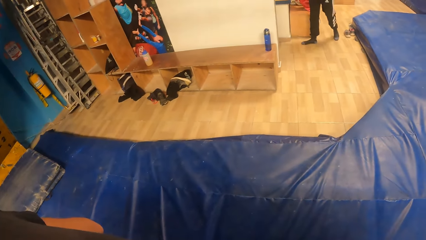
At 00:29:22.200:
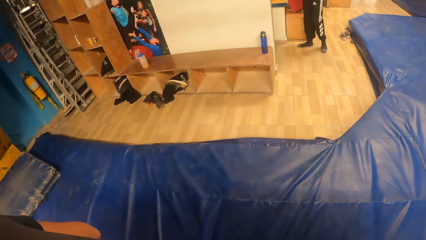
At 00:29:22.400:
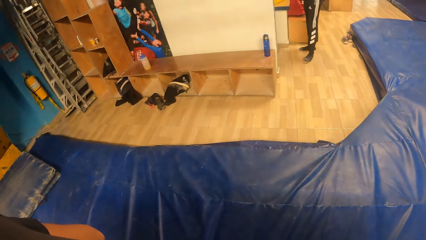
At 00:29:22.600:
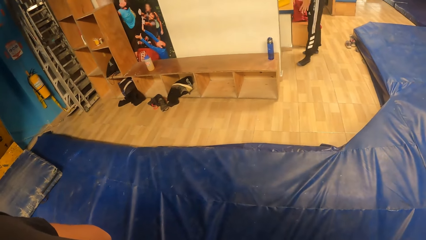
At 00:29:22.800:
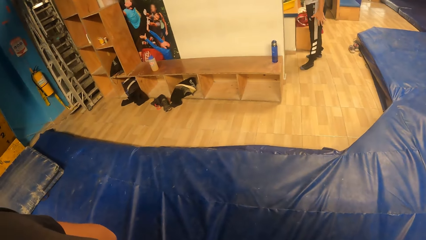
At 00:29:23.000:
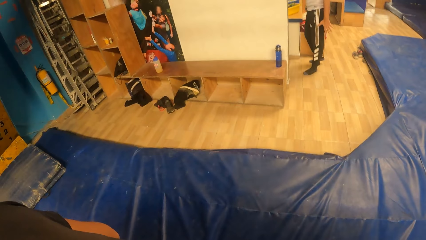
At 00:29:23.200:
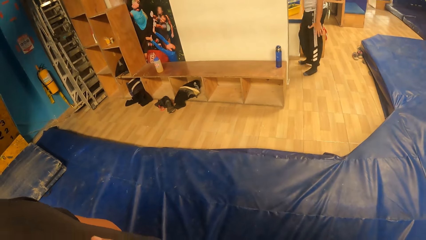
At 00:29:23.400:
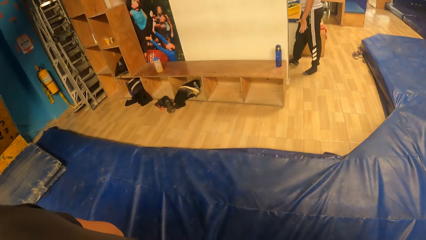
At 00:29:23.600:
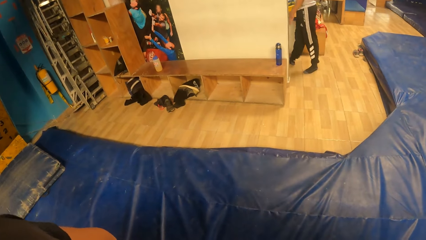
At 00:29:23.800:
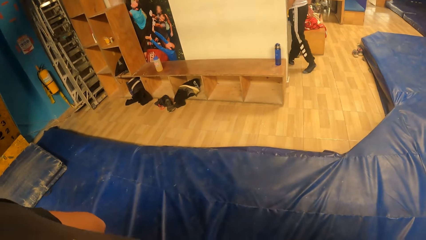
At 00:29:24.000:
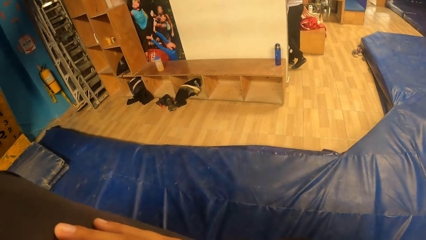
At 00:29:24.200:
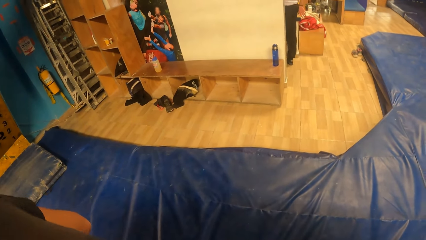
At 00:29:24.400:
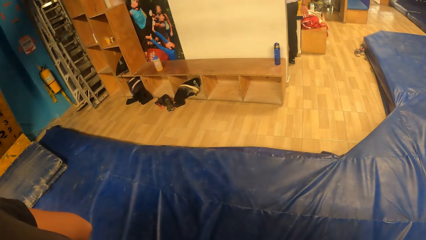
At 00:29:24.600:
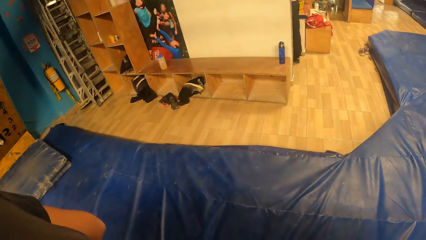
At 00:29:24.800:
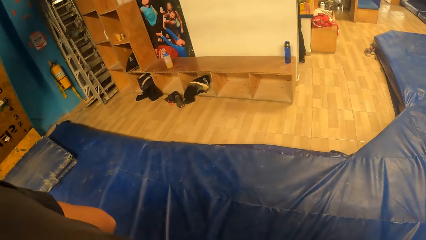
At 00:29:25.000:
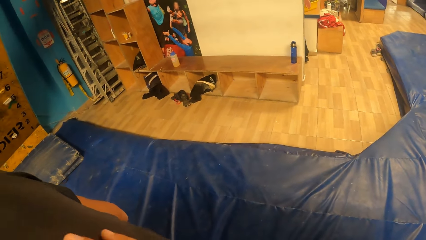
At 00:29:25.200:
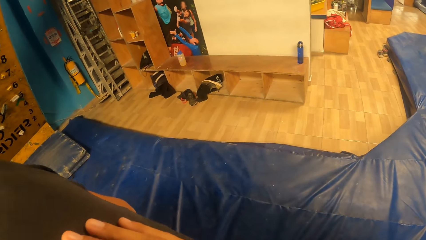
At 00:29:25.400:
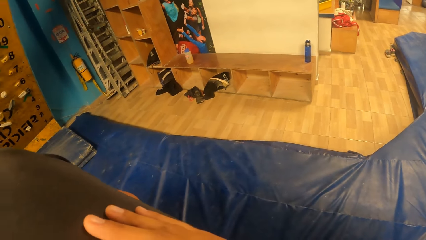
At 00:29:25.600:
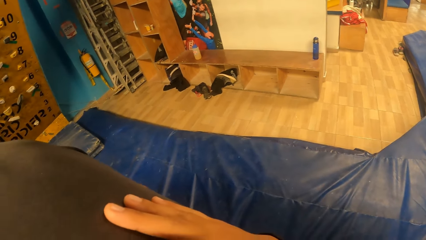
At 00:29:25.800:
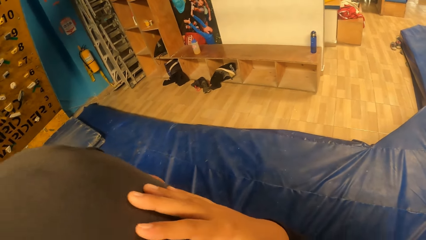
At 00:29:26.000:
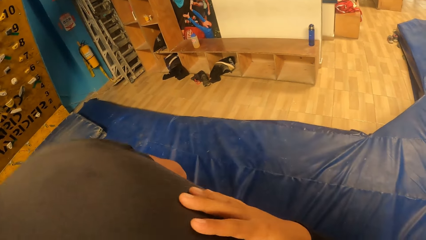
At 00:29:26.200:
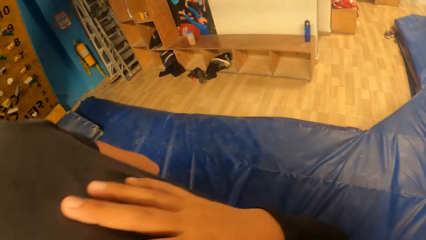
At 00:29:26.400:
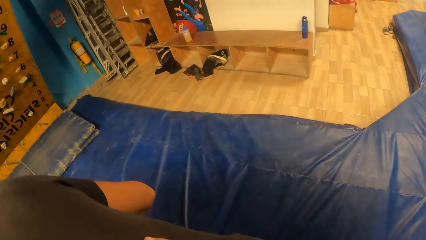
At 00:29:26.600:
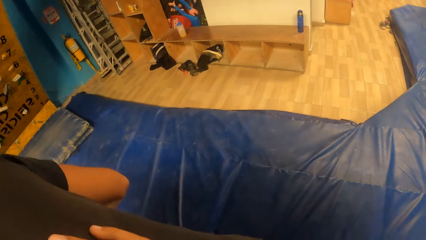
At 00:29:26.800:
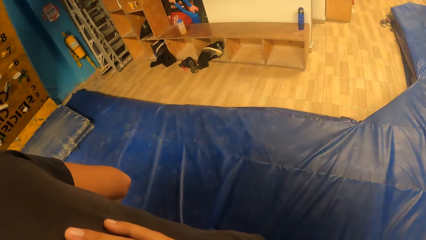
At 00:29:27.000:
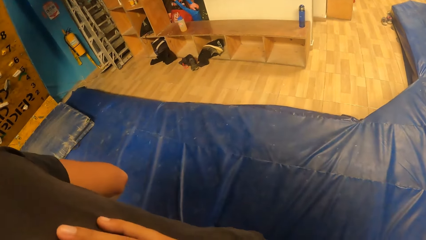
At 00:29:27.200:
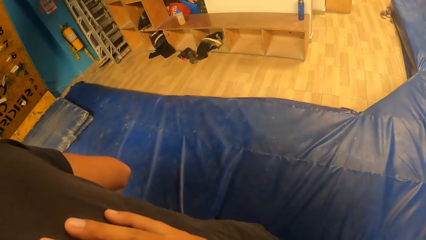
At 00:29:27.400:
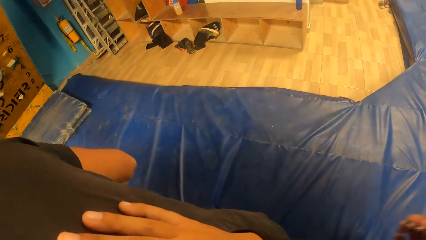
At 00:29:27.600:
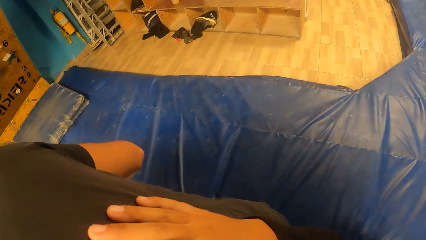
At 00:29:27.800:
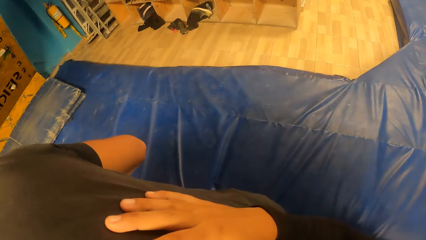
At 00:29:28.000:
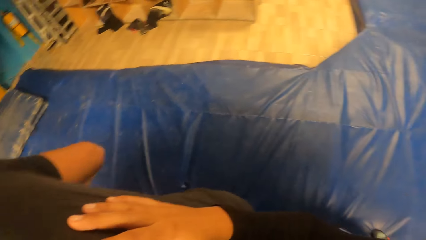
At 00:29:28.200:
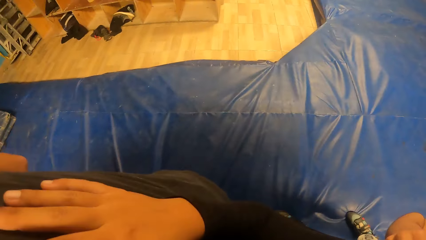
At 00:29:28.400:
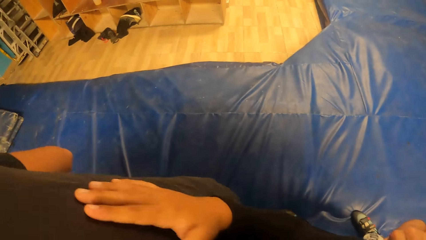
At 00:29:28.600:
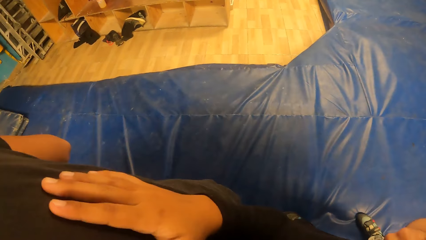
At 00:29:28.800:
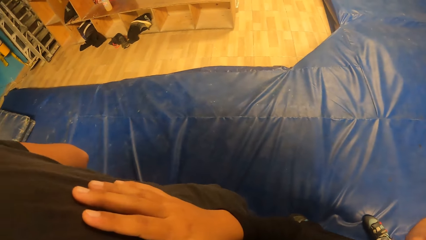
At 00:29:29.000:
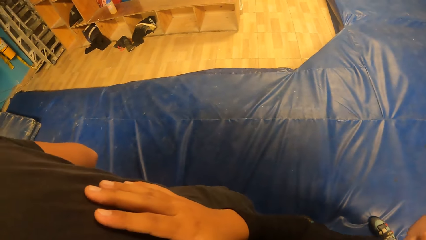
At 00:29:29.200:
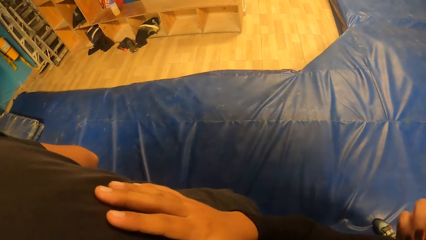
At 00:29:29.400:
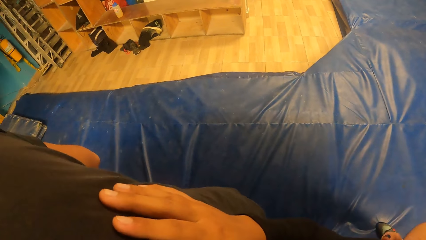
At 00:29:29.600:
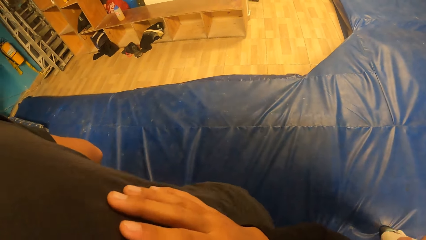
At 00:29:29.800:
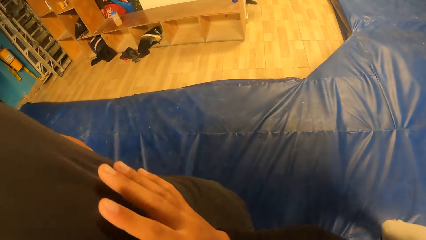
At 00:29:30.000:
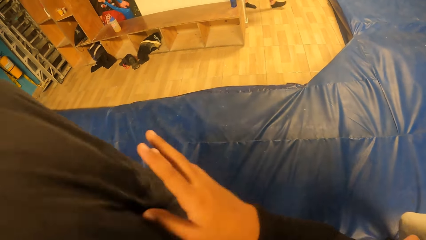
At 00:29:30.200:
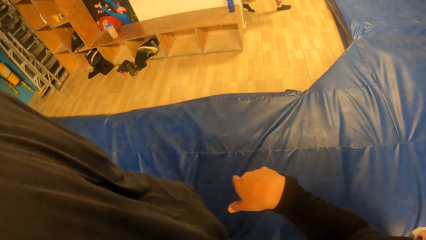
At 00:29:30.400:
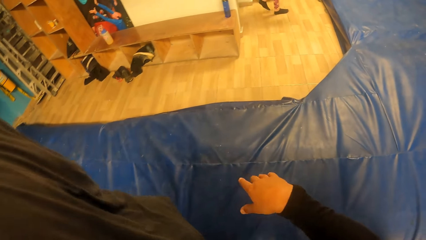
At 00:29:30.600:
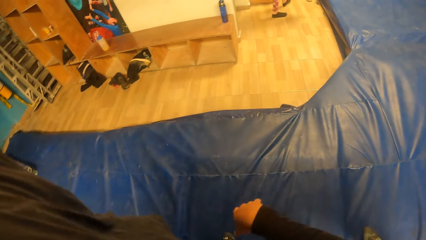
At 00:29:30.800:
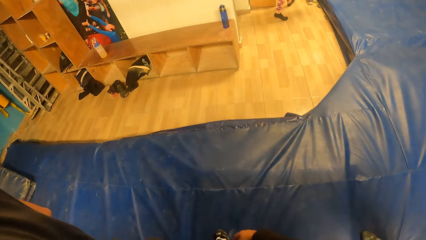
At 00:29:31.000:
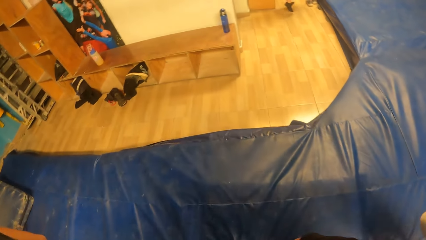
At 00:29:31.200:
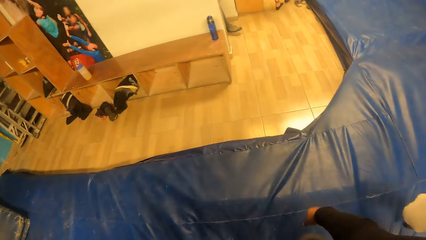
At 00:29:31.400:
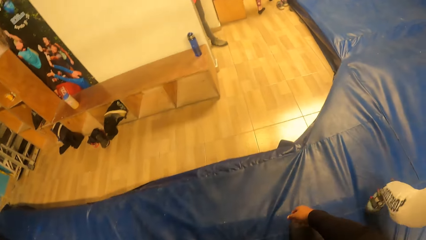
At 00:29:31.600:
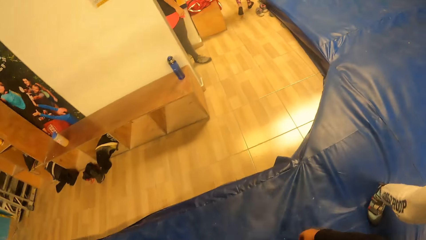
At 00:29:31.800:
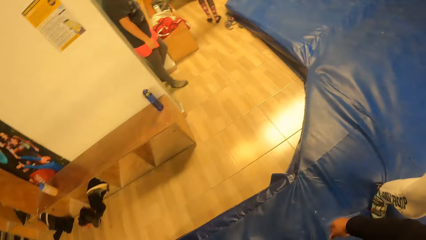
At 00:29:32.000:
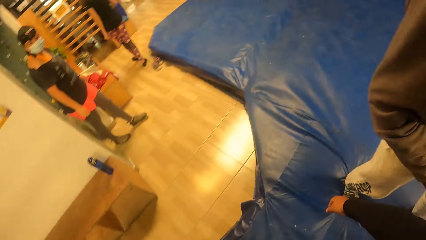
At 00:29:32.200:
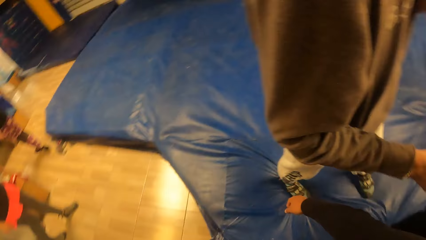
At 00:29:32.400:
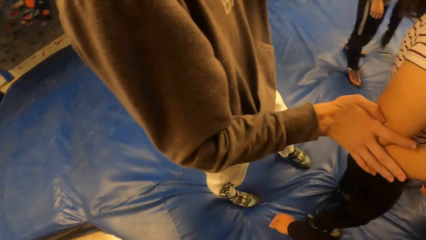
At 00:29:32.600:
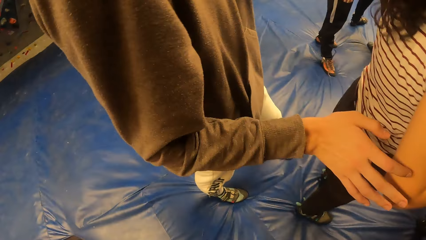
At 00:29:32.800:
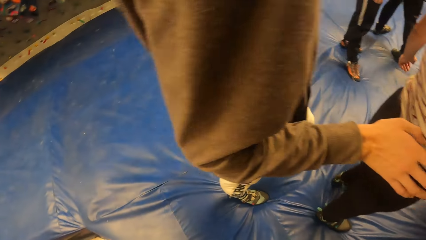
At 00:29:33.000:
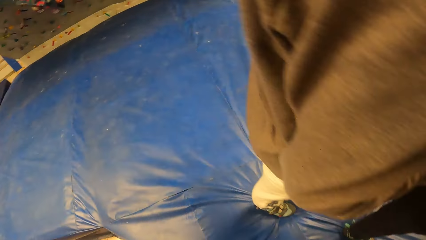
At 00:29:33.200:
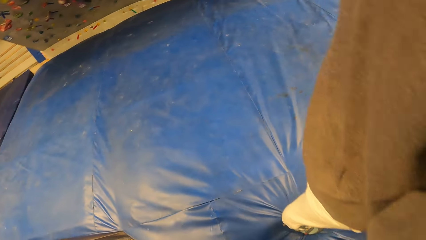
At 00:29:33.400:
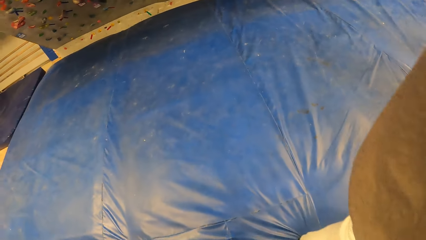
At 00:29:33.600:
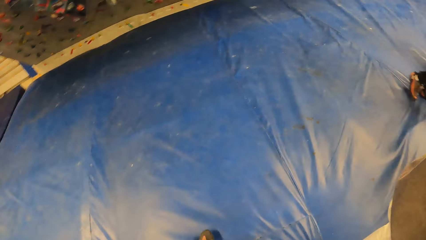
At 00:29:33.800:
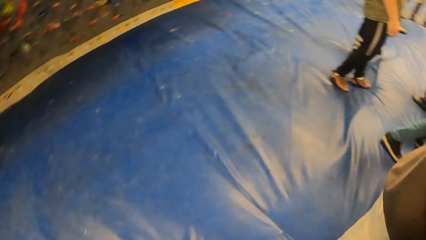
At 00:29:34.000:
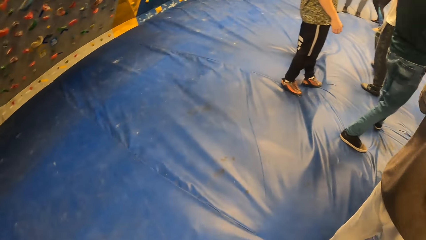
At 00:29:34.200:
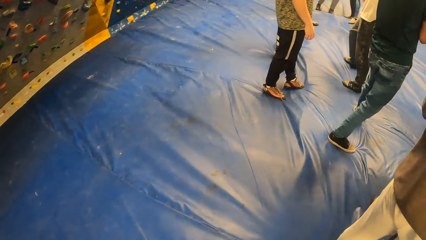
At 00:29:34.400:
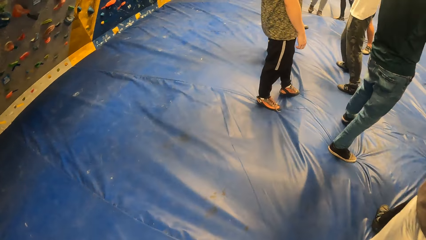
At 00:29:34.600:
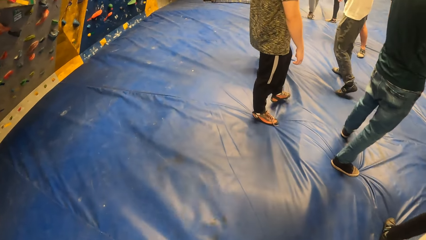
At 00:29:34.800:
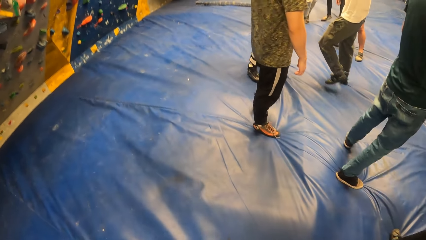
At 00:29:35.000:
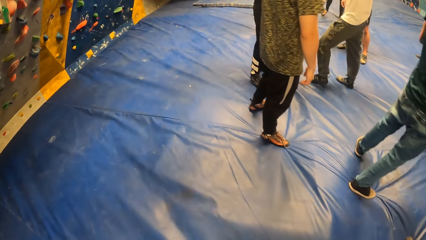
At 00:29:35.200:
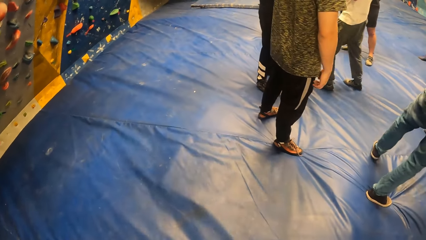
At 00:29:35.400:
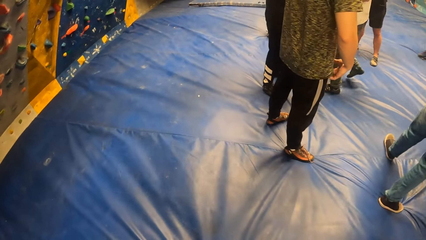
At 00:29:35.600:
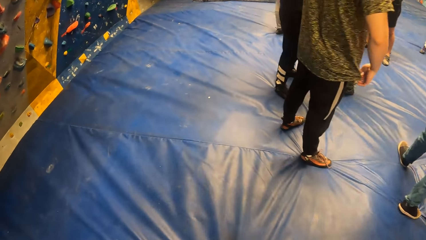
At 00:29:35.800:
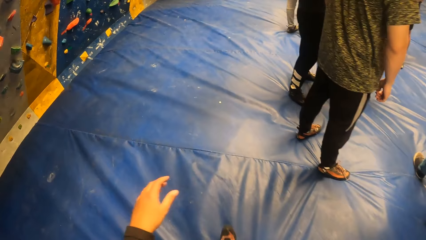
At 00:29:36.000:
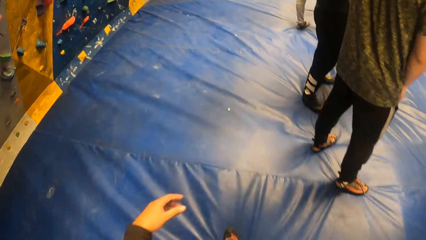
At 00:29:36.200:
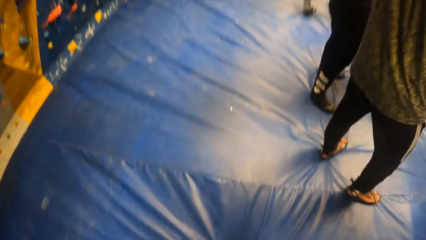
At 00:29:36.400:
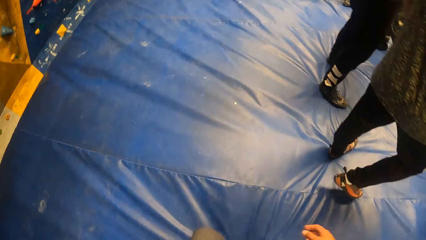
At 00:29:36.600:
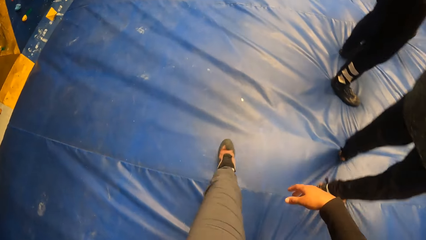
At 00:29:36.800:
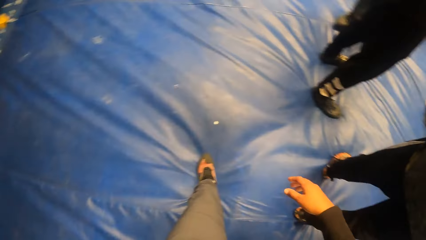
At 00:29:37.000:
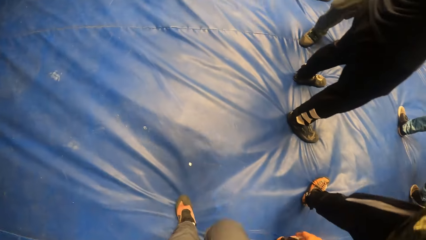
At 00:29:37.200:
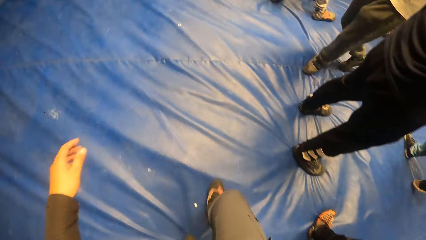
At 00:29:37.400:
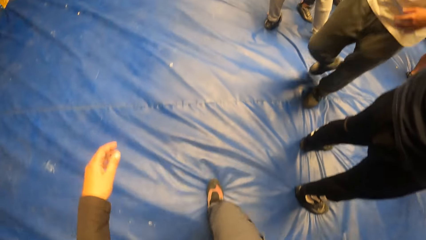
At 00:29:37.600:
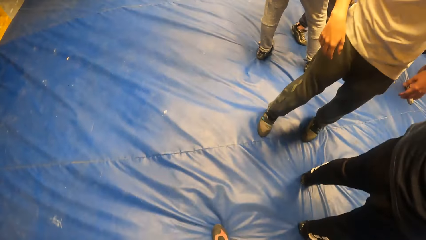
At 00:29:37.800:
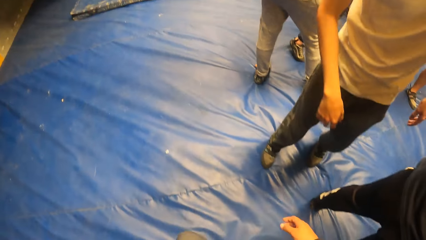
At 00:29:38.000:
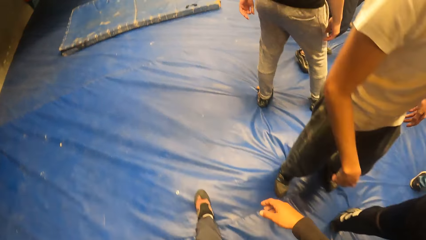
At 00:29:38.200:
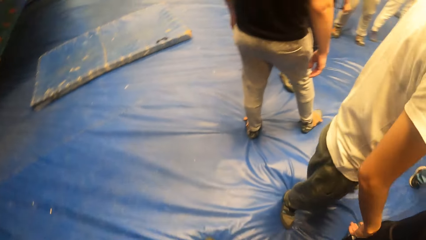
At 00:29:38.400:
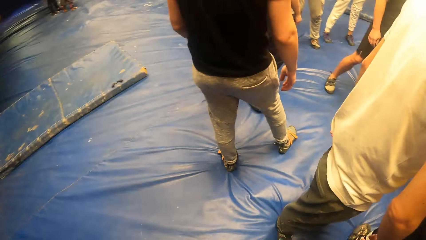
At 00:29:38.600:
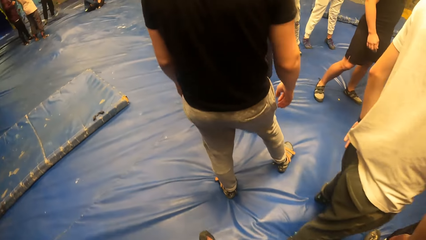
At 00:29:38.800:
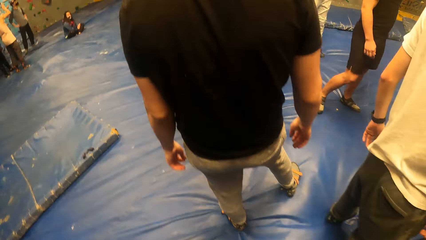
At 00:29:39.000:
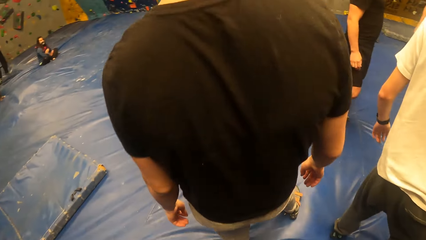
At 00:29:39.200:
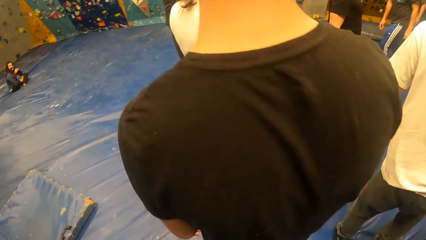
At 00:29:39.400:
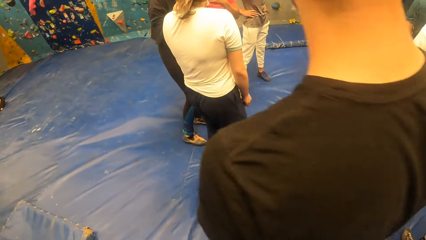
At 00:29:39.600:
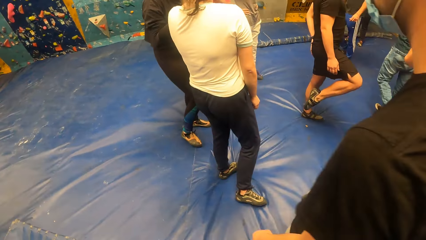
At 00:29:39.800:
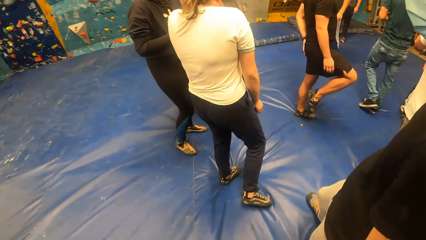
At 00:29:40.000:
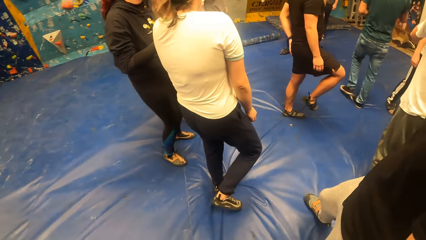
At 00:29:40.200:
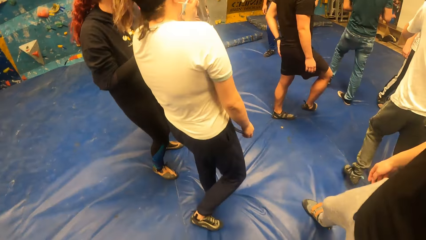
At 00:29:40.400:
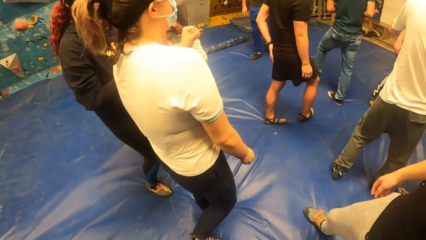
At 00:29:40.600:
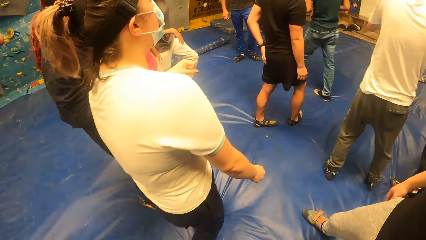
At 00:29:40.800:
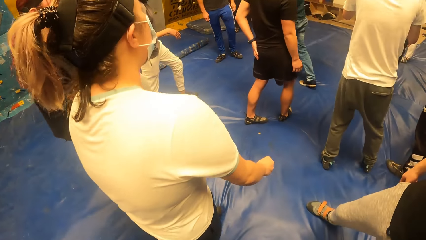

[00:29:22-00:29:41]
The camera wearer looks around. They walk around.
